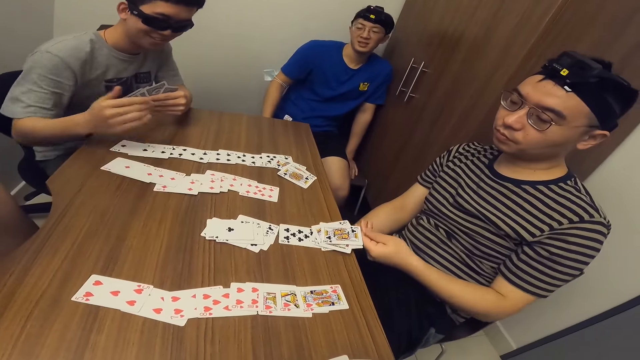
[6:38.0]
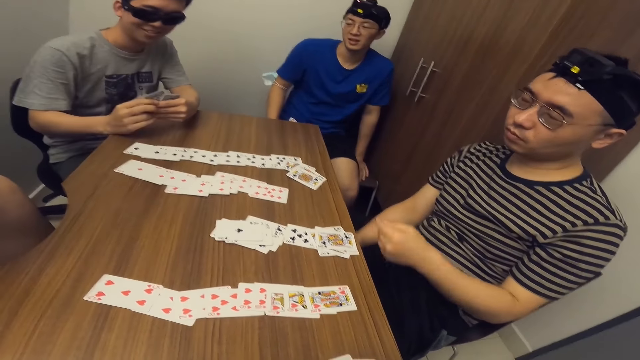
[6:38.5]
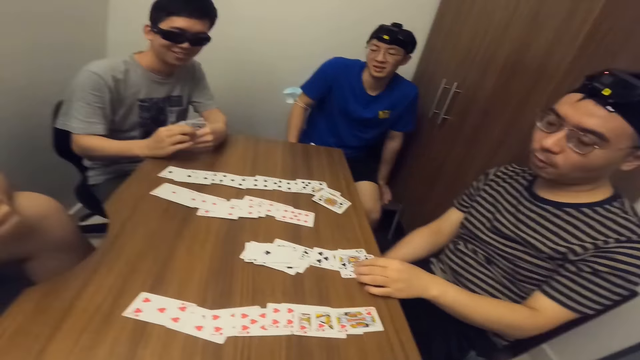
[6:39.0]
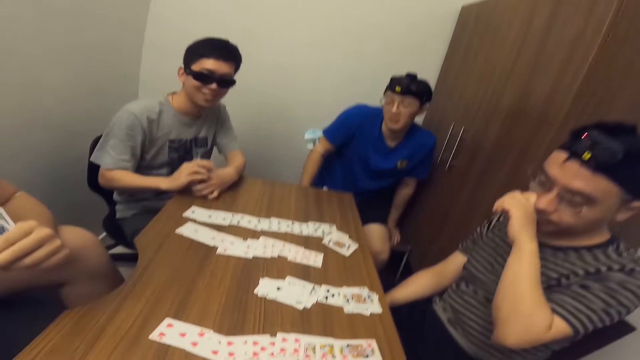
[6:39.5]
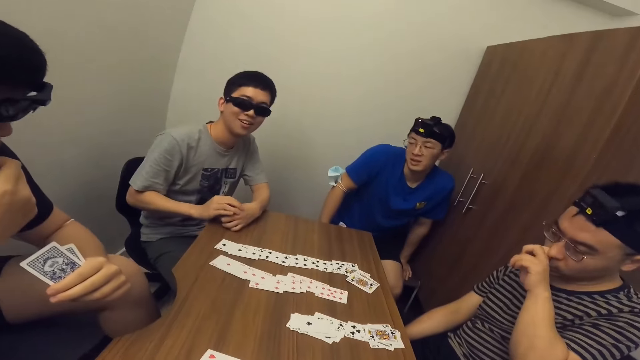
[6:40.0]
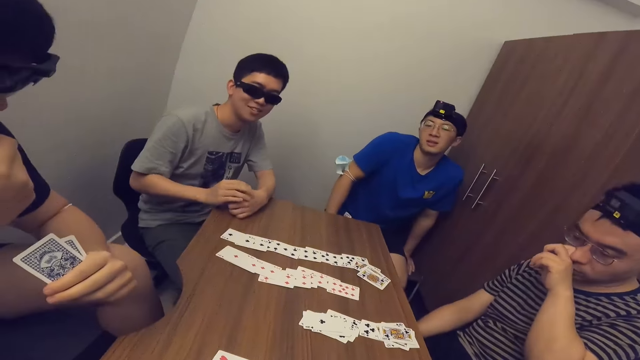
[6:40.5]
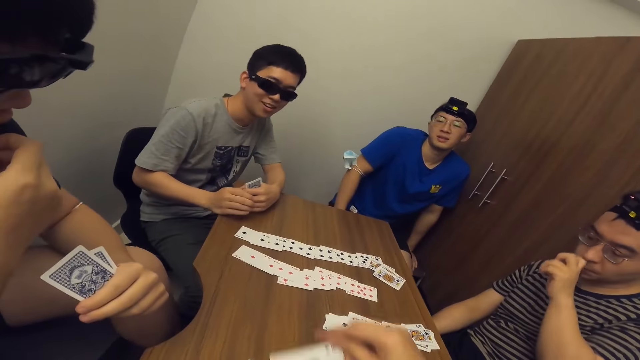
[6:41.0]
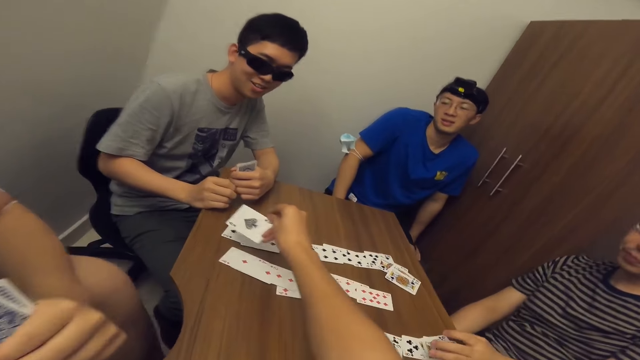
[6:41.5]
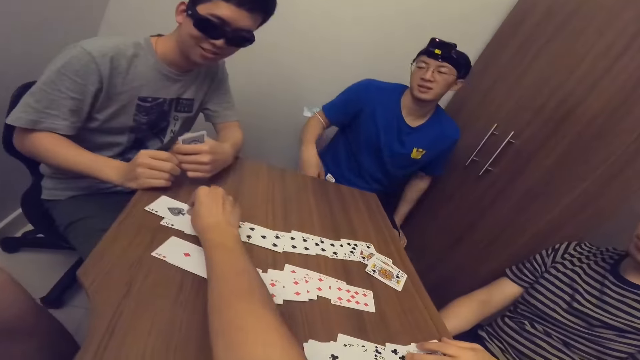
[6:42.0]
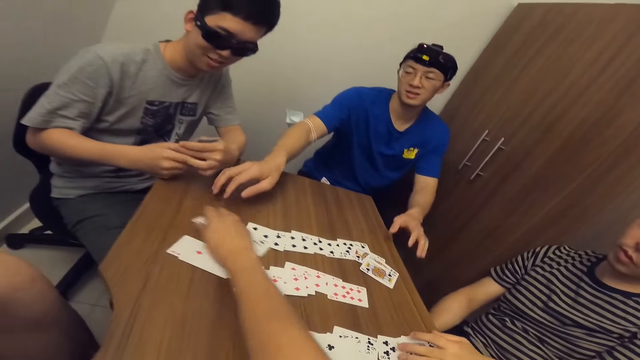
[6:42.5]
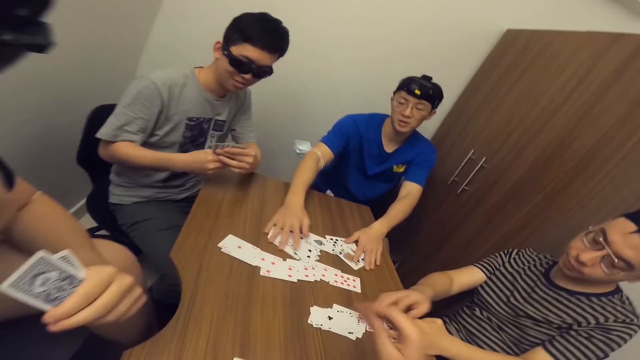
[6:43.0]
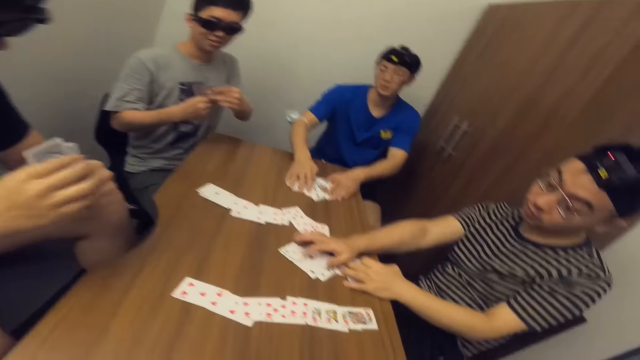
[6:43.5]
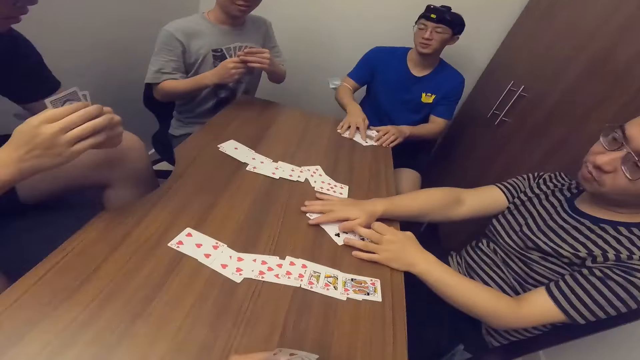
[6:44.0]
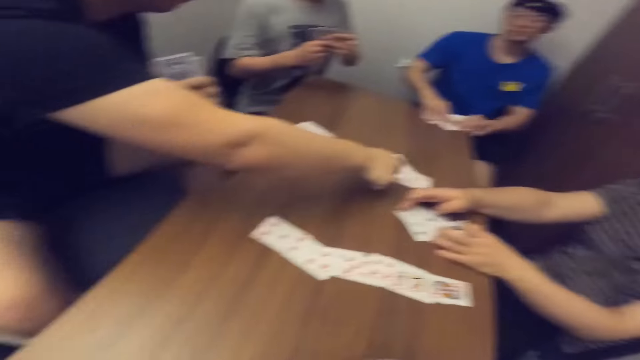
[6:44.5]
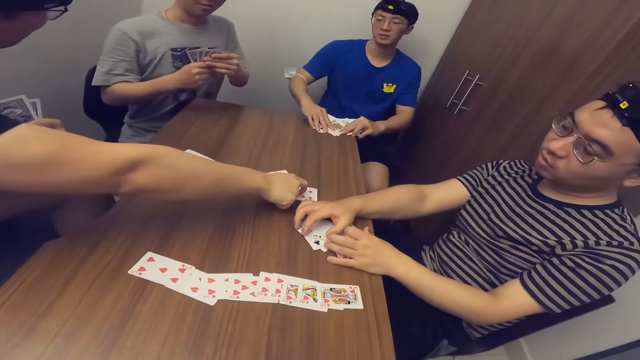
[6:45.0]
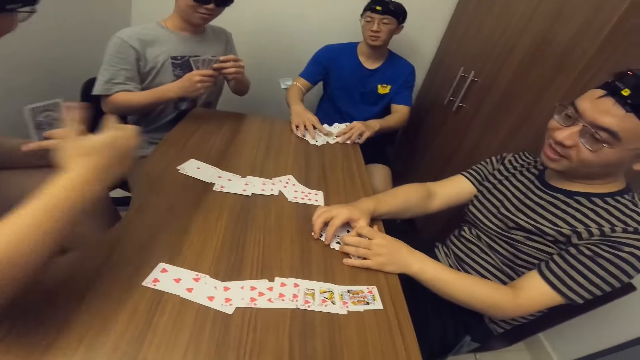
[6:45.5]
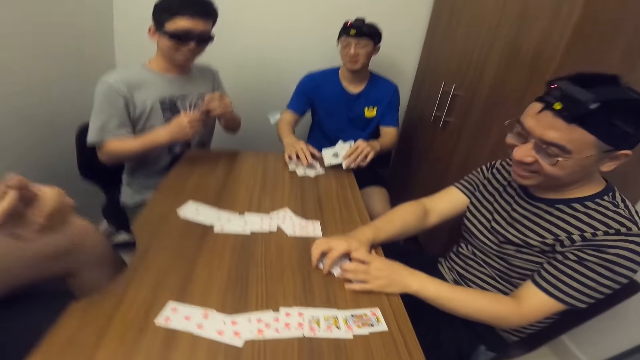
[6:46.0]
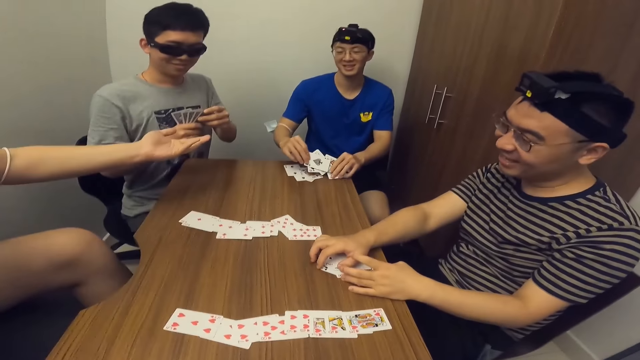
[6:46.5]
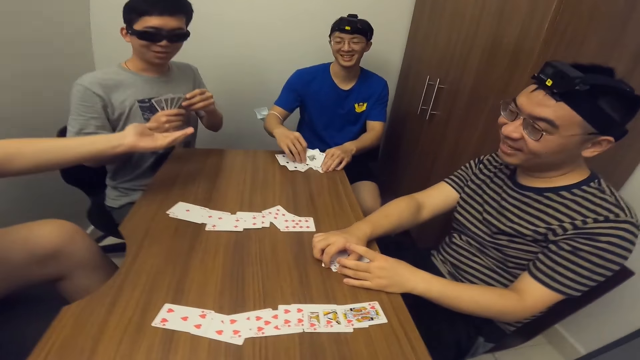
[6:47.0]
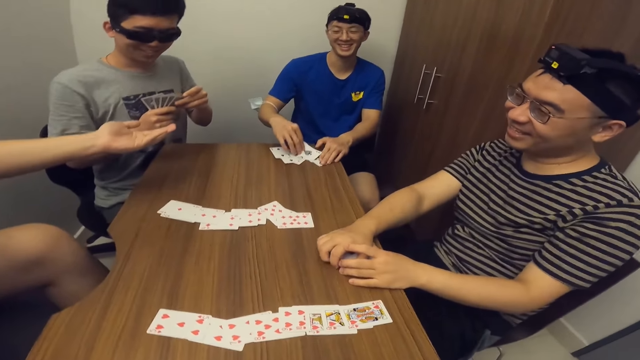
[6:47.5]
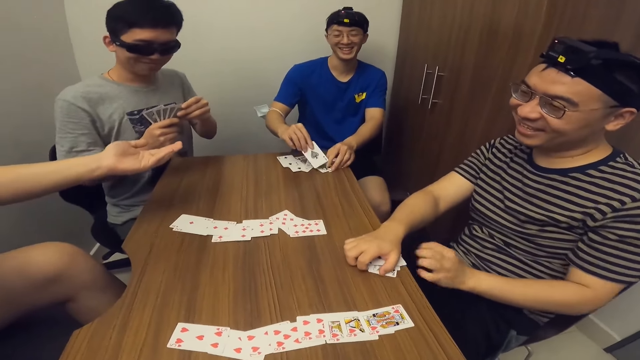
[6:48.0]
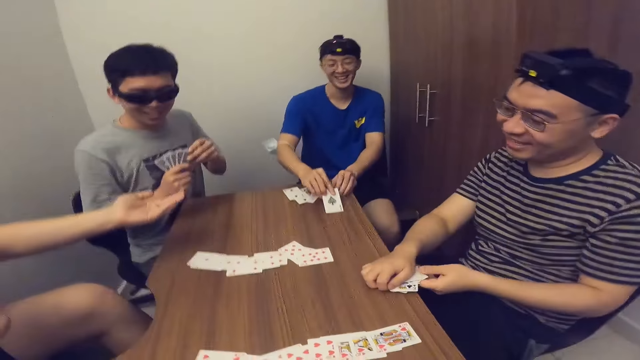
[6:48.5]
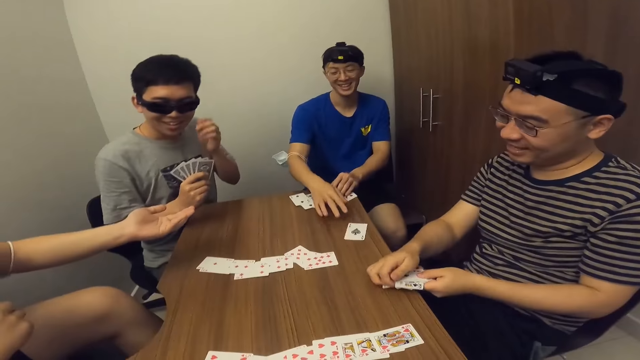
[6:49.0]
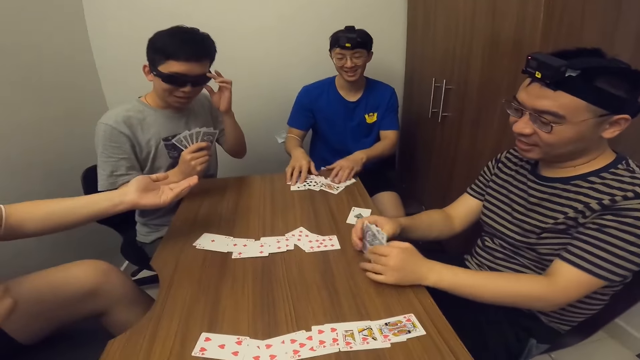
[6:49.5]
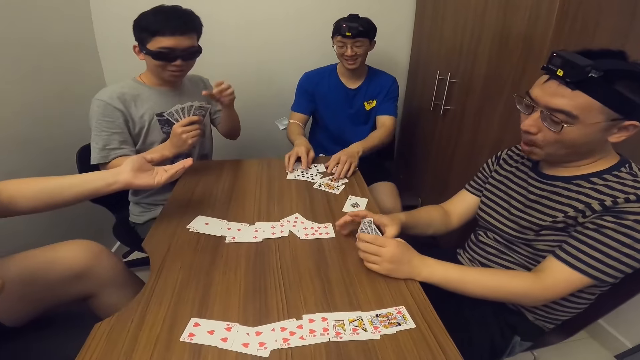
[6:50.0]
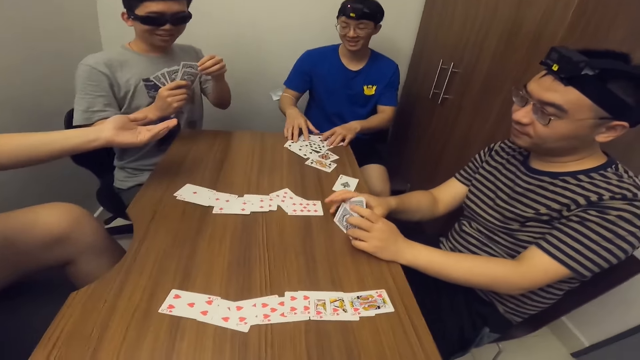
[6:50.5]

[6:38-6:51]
A man adjusts cards on the table with his left hand, touches the cards and scratches his nose. The camera wearer places a card on the table with his right hand. Another man gathers cards on the table with his hands. The first man gathers cards on the table with his hands. A third man taps on a card on the table with his right hand. The first man moves the cards. The second man arranges cards on the table with his hands. The third man stretches his hand. The second man puts a card on the table. The first man arranges the cards.

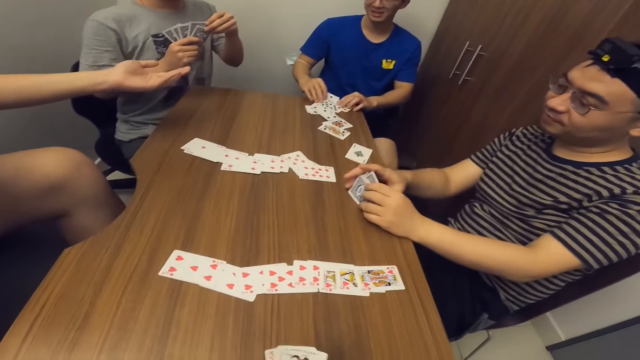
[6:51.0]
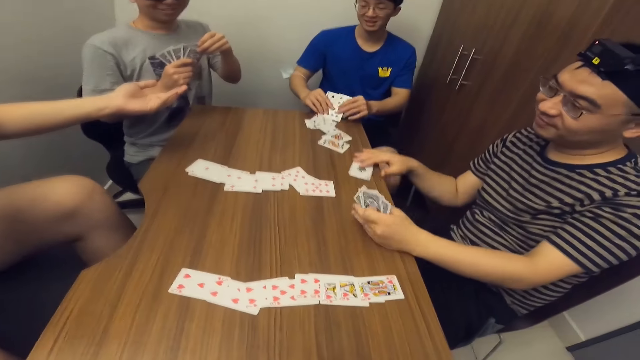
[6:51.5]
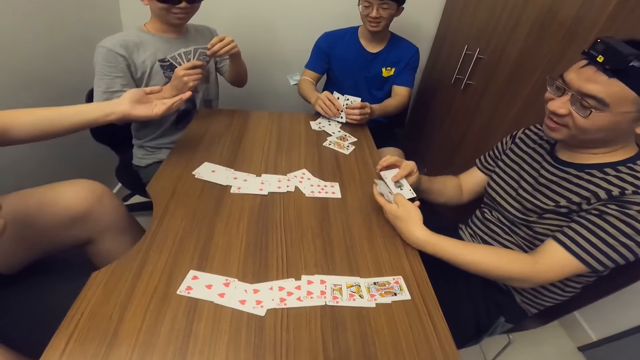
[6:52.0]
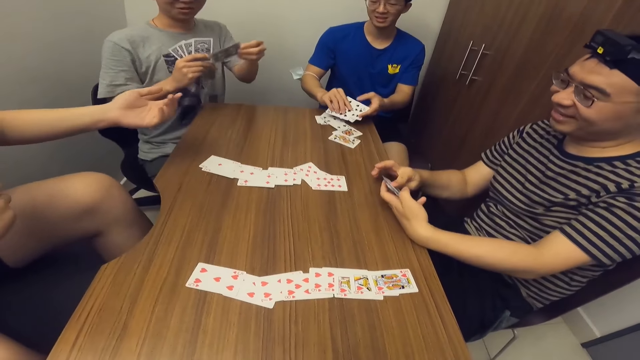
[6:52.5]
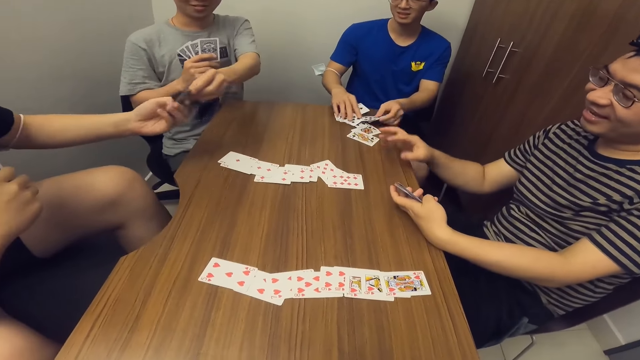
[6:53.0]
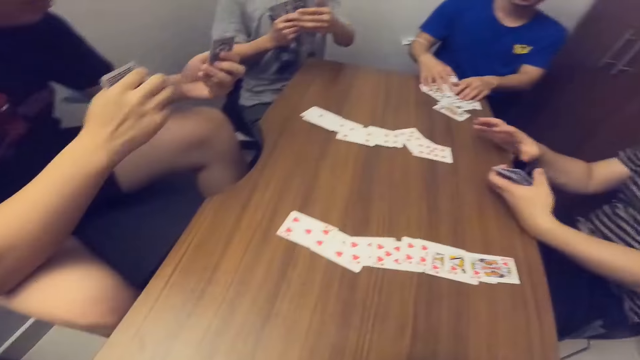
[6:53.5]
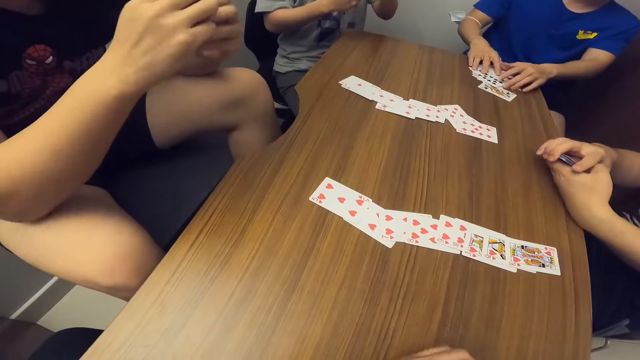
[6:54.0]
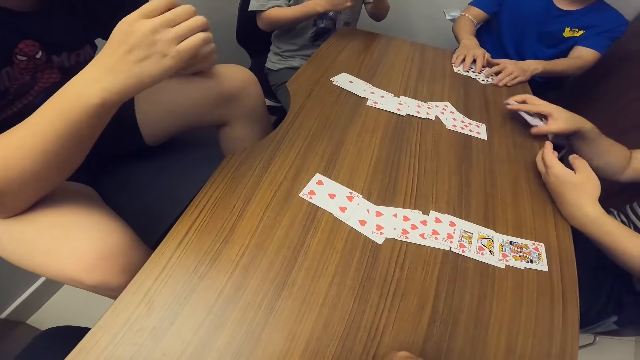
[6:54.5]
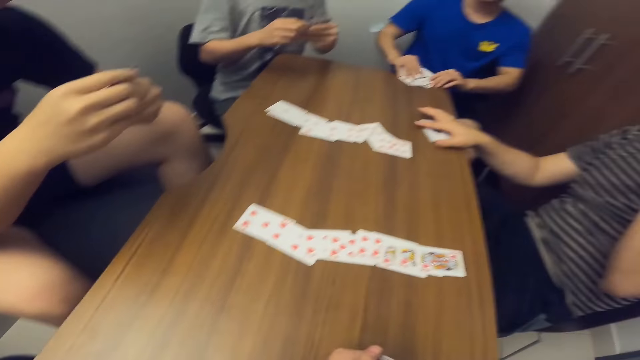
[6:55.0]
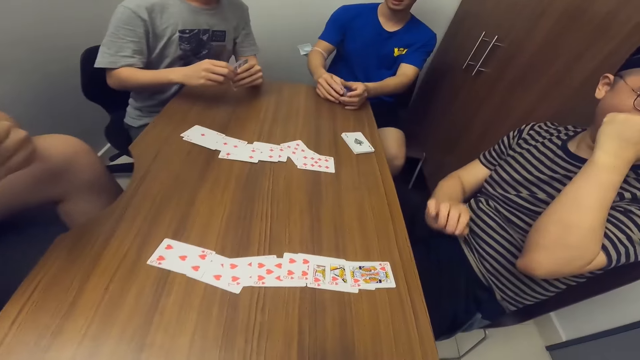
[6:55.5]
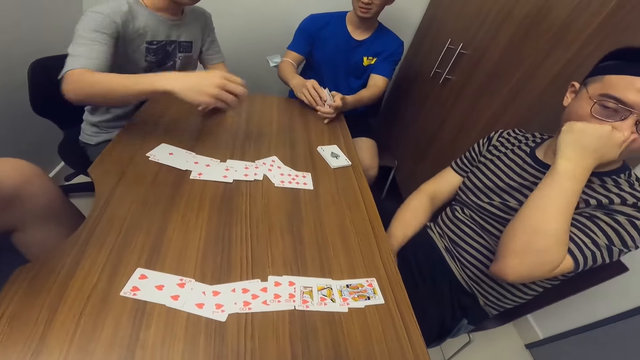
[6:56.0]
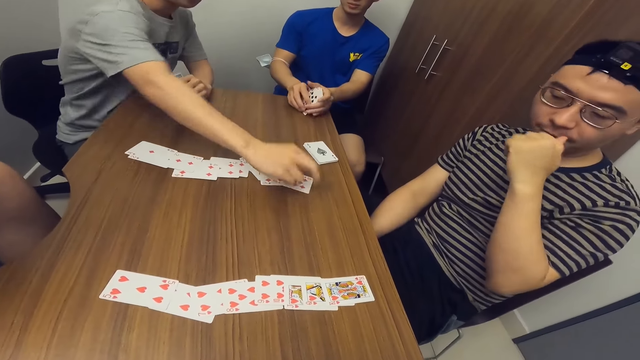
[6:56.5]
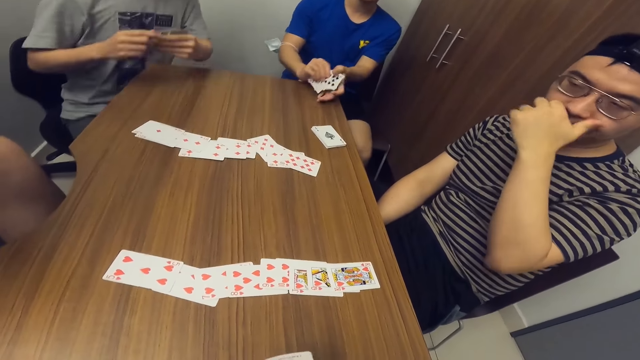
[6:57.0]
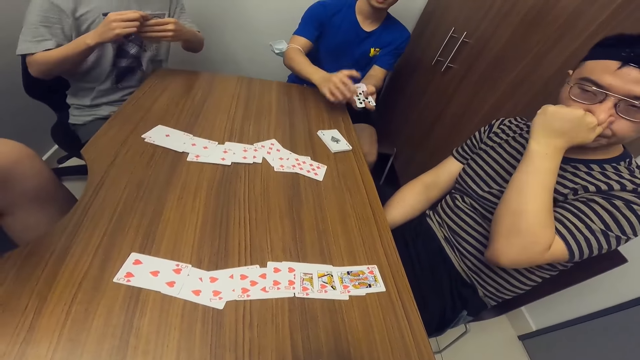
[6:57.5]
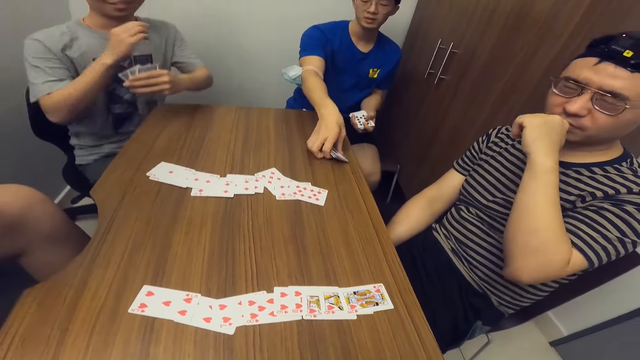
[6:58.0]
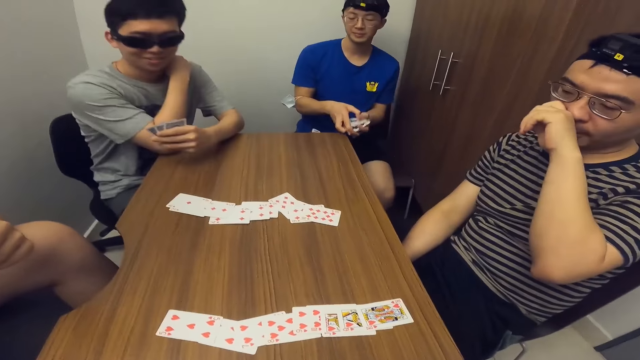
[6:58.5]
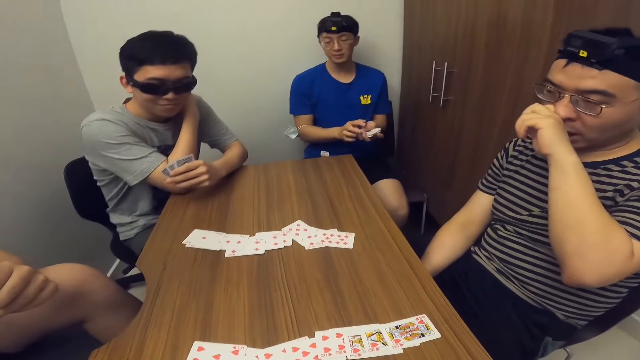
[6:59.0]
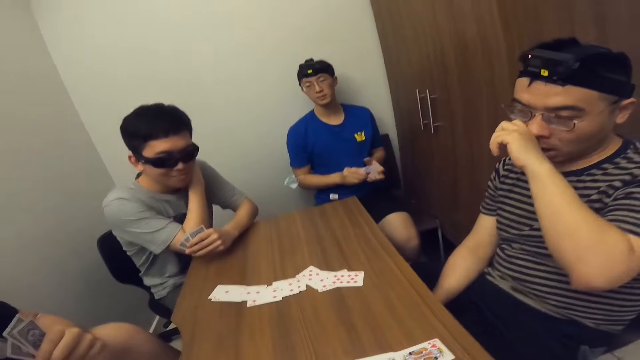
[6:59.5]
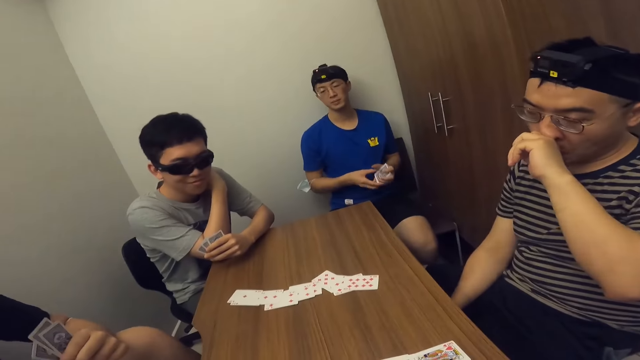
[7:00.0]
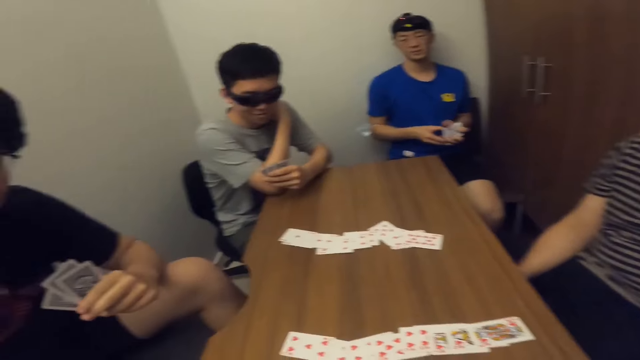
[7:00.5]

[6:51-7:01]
A man arranges the cards. Another man collects a card from a third man with his left hand. The third man passes a card to the second man with his right hand. A fourth man places the cards on the table with his right hand and moves the cards to the first man. The first man arranges the cards and places a card on the table with his right hand. The third man drops a card. The first man picks up cards from the table with his right hand and shuffles cards with his hands.
